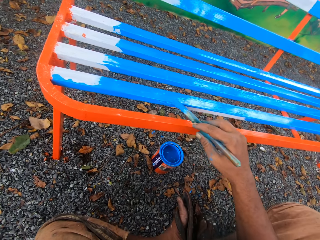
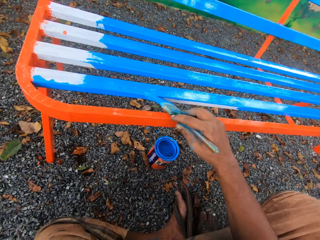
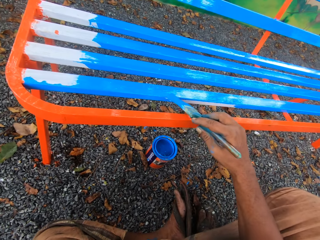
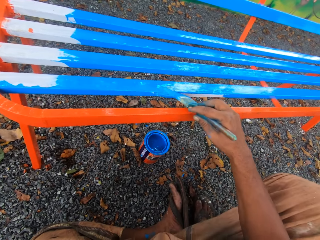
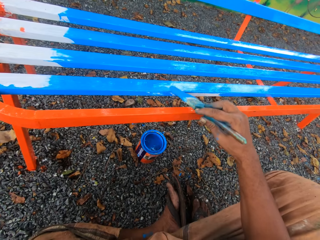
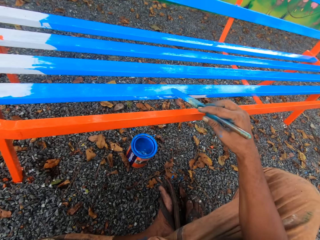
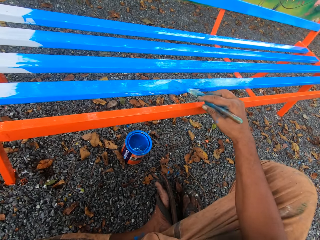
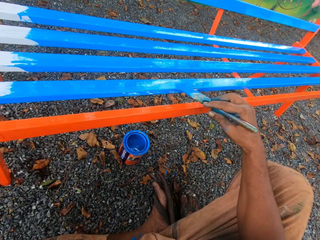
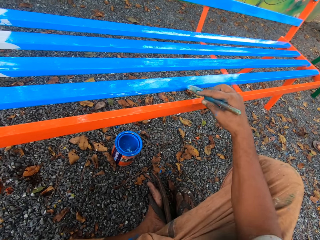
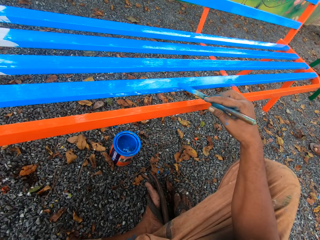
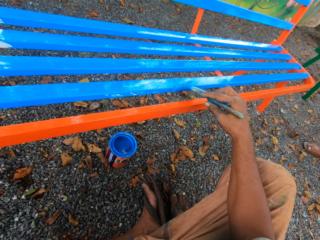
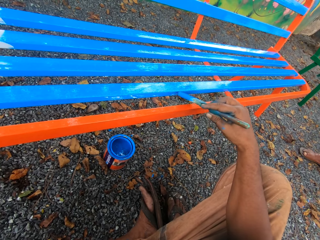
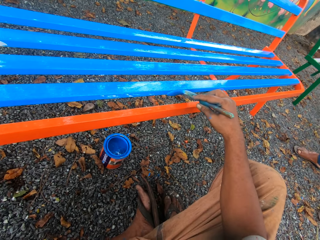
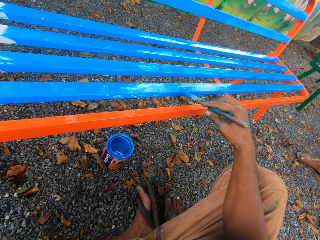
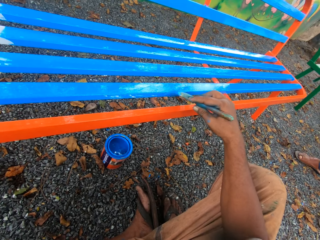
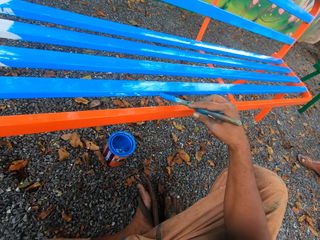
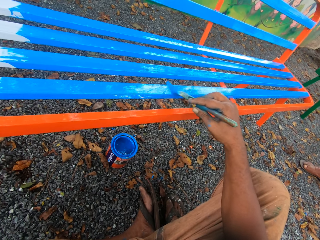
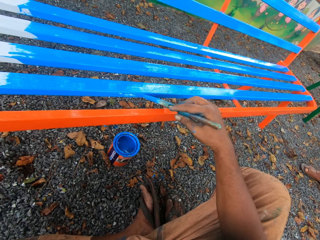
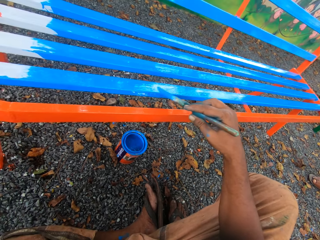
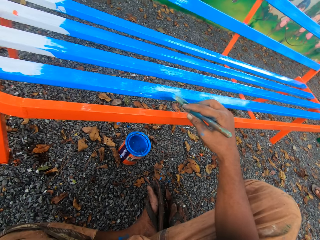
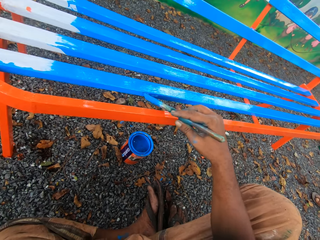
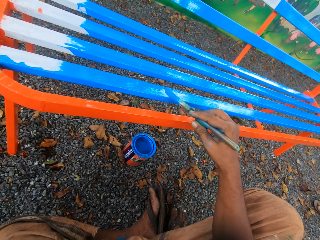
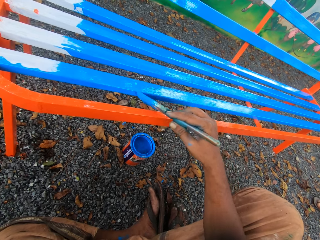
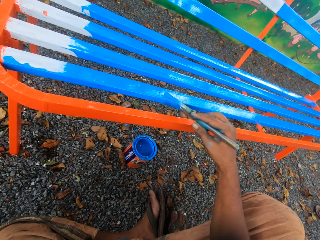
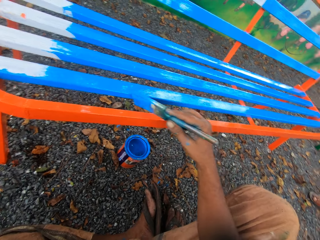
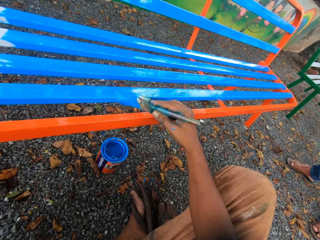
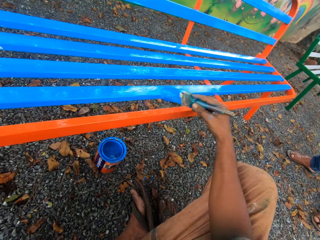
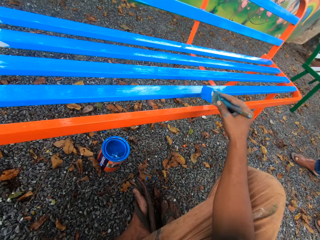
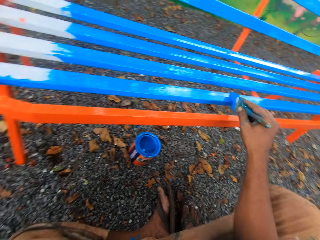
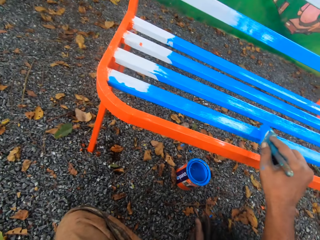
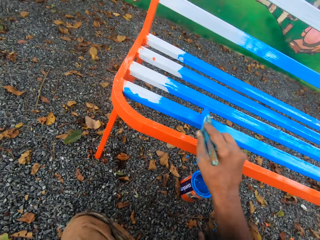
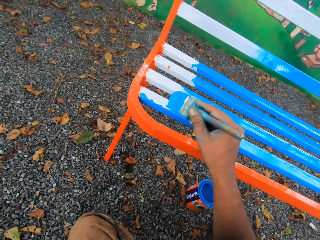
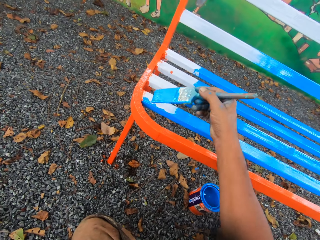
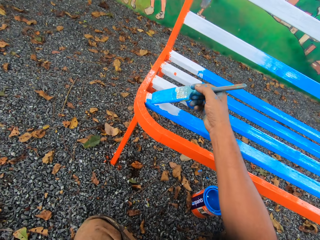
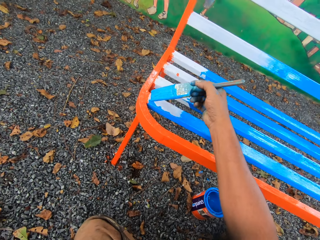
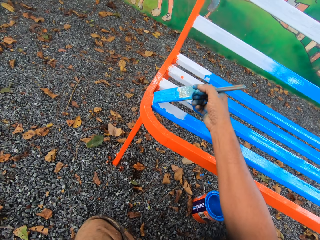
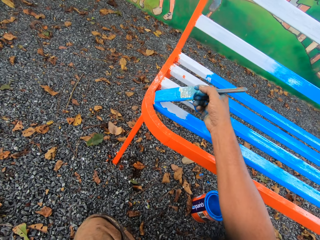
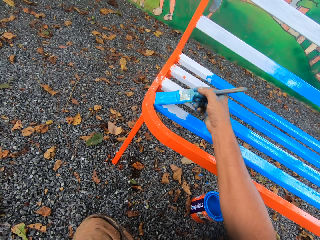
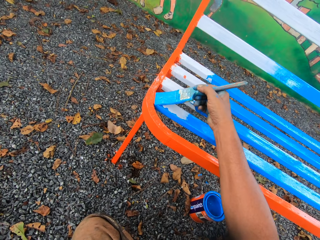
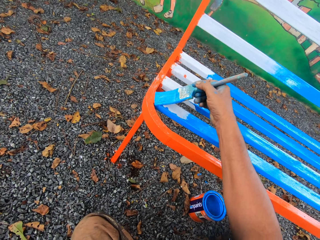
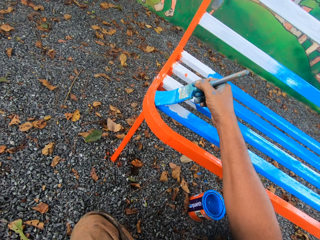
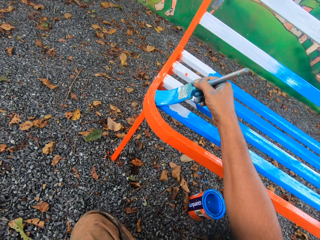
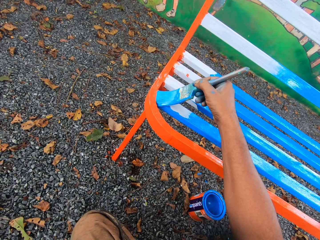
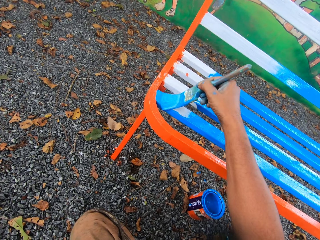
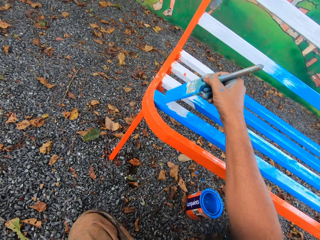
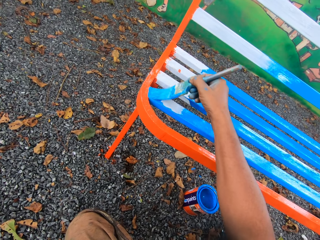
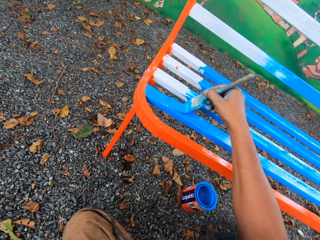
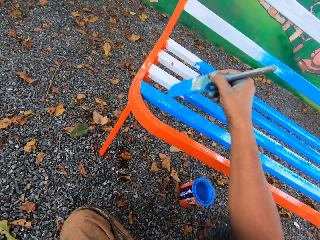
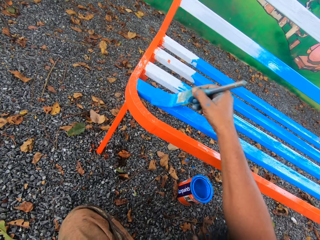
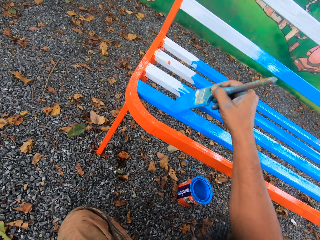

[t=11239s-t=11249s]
A person stands beside the camera wearer.

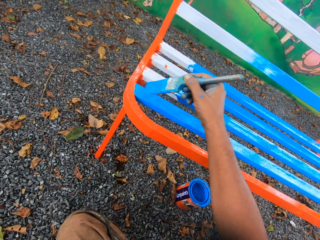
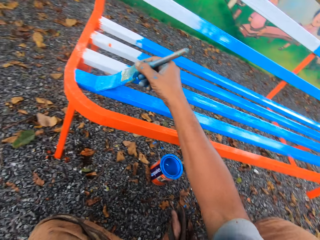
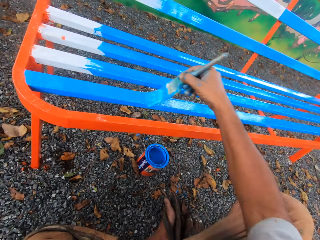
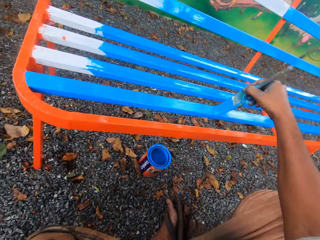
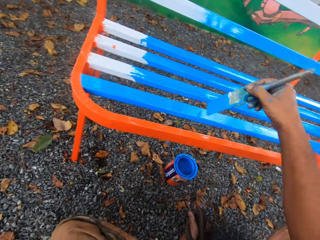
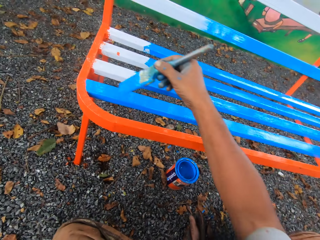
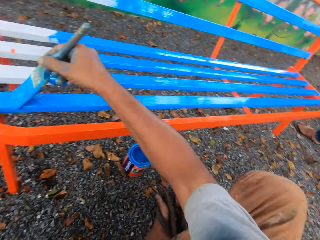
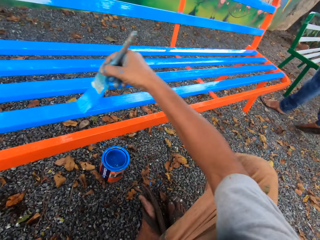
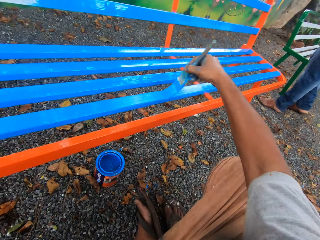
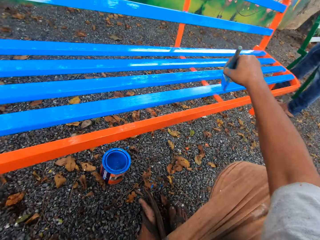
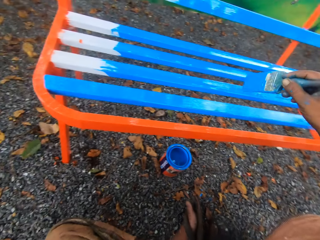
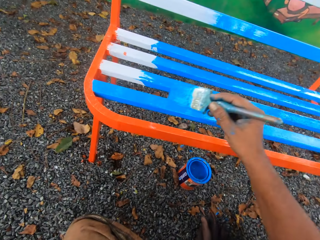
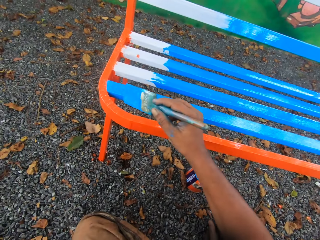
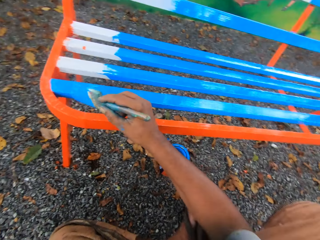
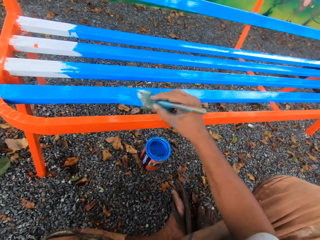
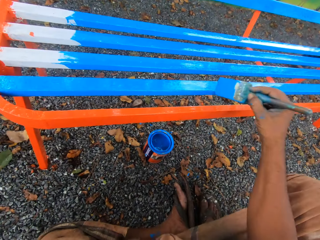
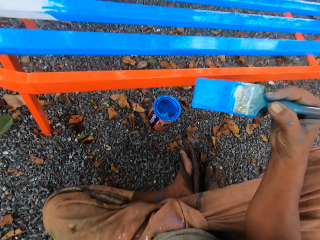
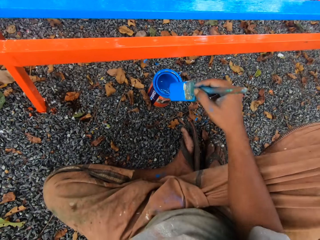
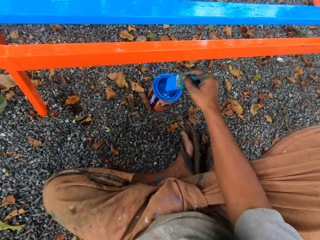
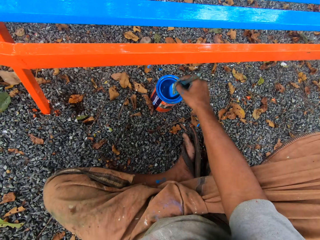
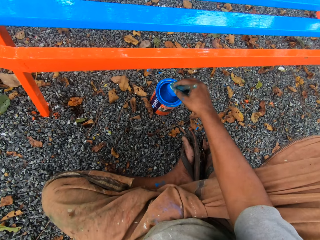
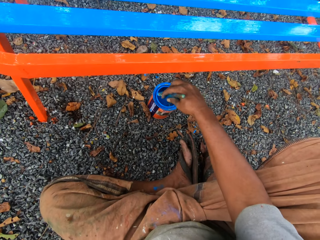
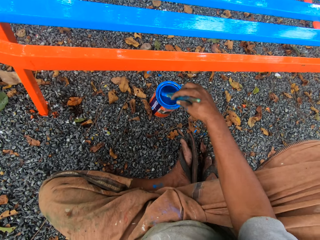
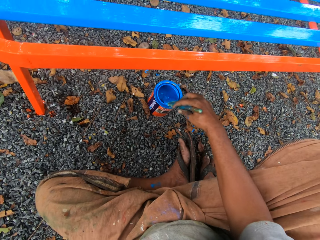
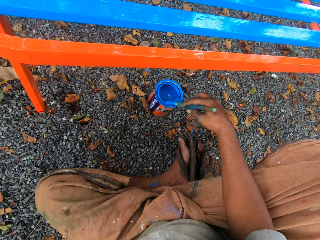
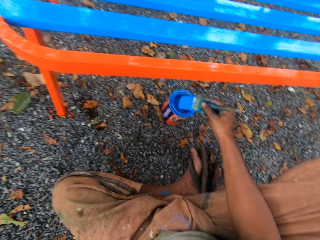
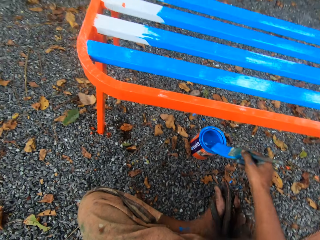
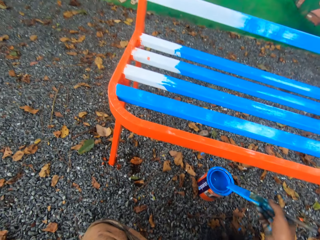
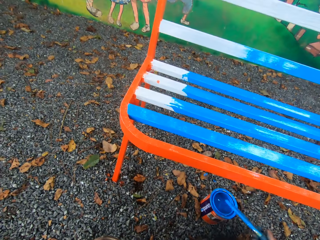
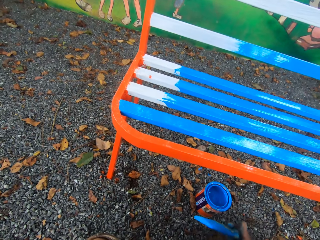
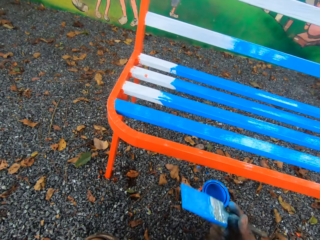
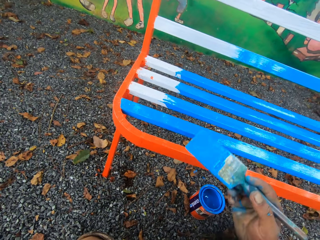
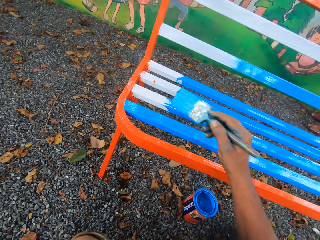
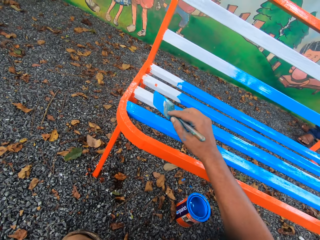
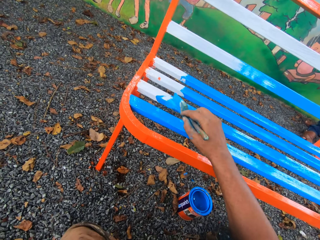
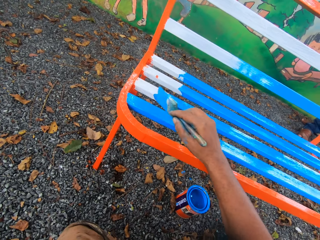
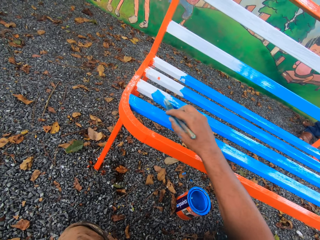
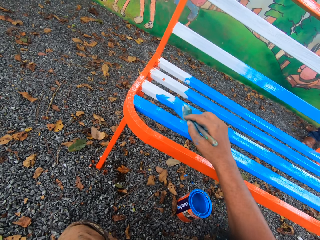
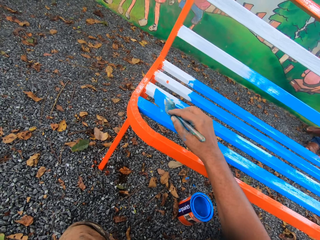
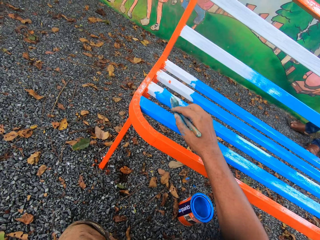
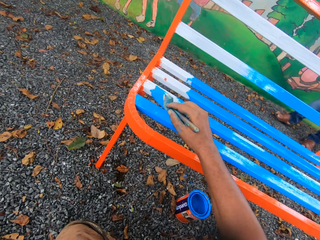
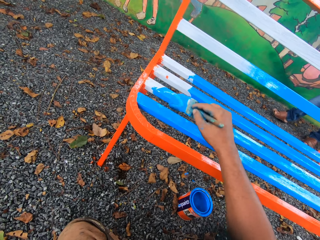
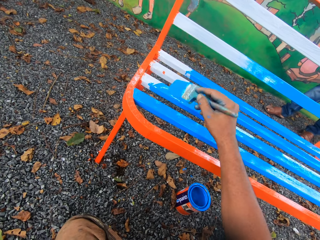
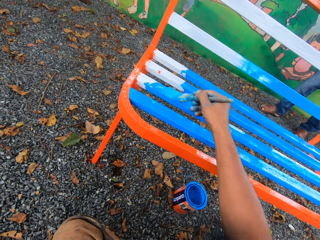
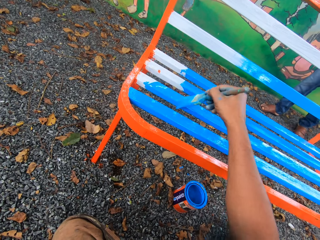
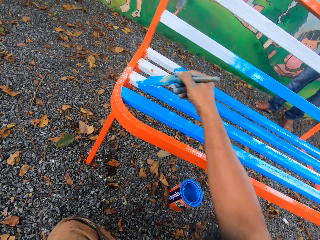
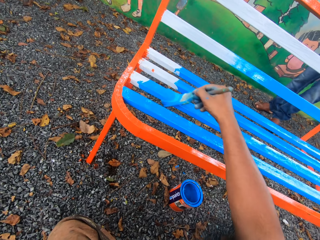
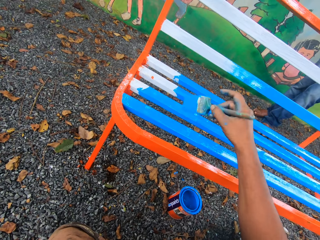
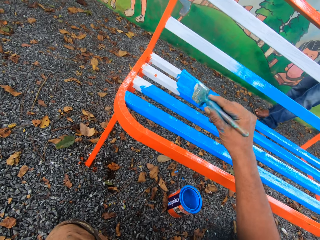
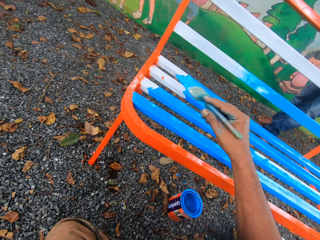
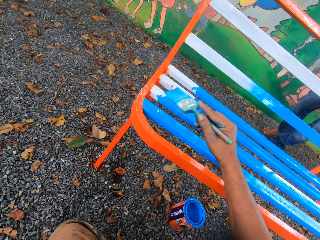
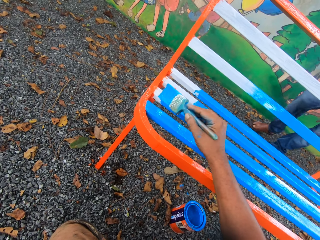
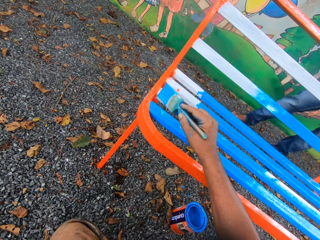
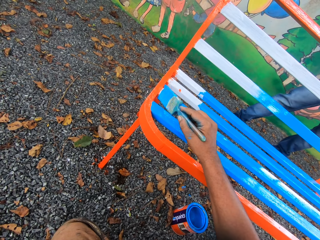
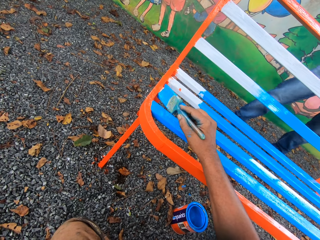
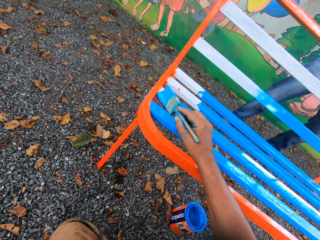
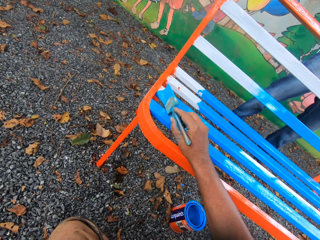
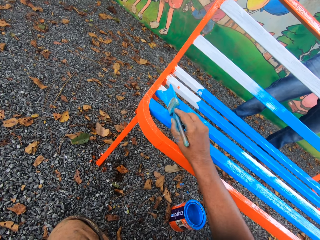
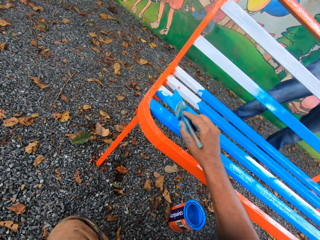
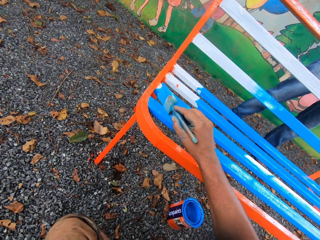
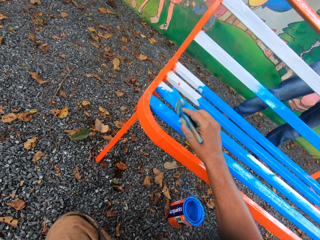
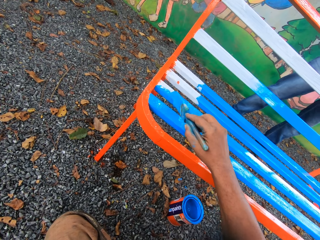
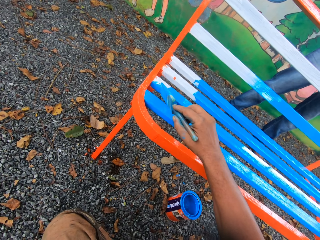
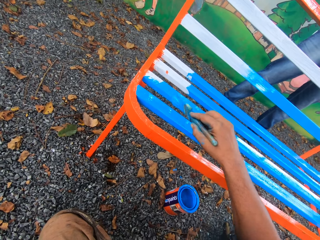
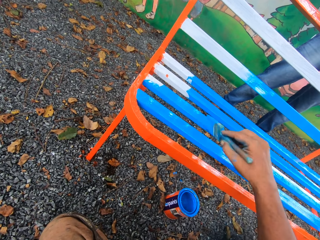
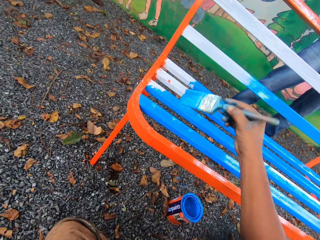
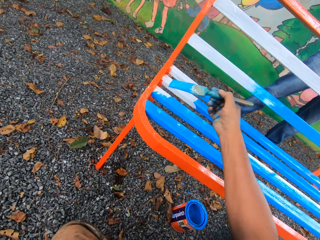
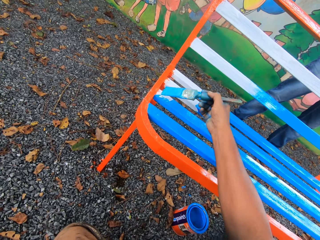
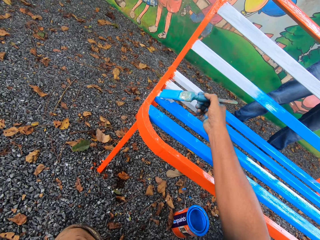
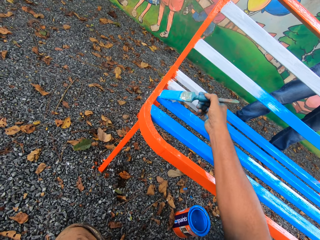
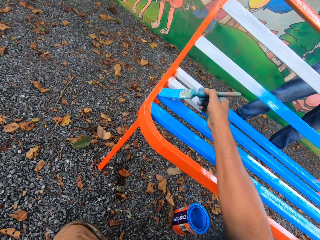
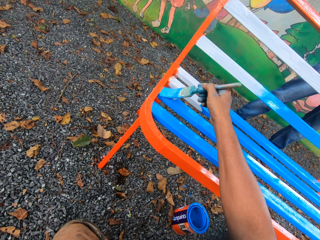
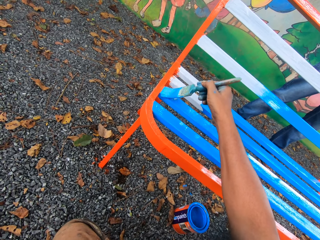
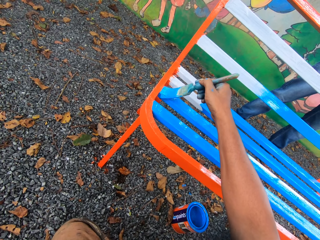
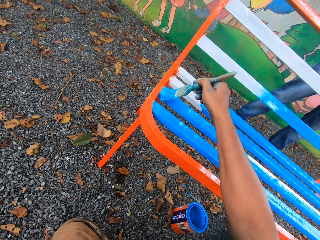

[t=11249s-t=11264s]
A person walks behind to a wall. The camera wearer dips the paint brush in his right hand into the container of paint on the floor. He cleans the paint brush with the mouth of the paint container. He paints the chair or metal bench with the paintbrush in his right hand. The person walks towards the metal bench.
